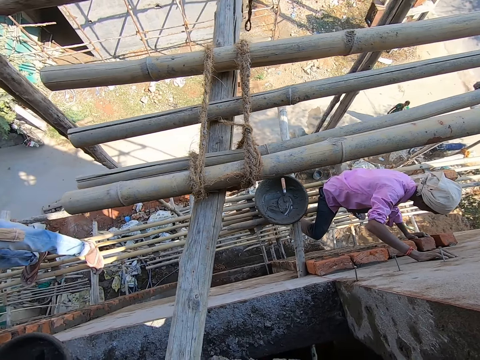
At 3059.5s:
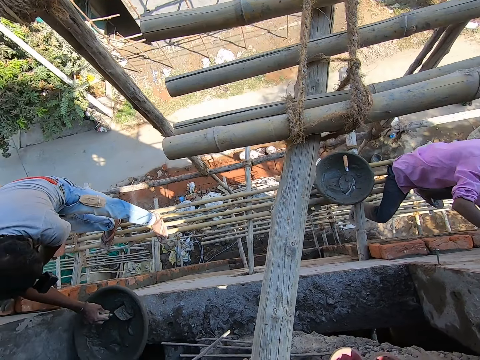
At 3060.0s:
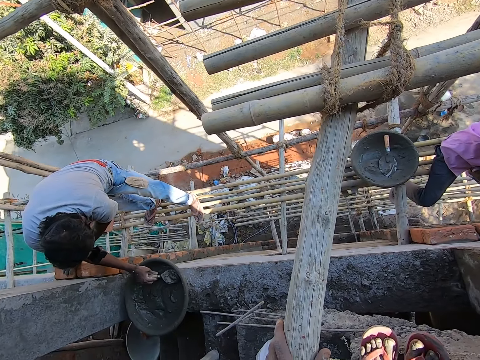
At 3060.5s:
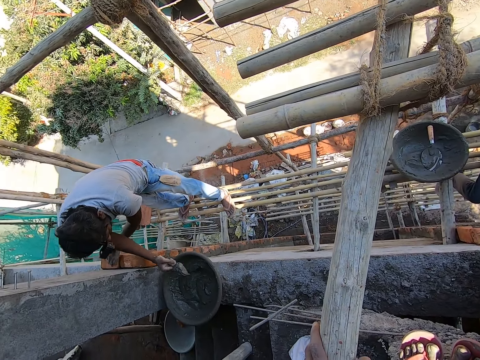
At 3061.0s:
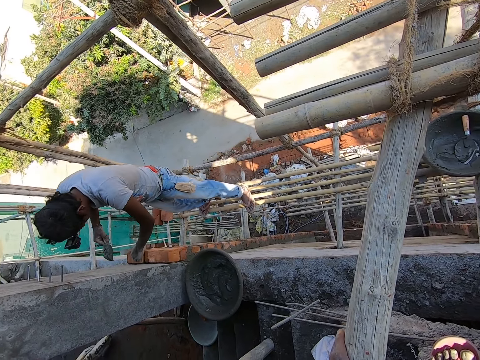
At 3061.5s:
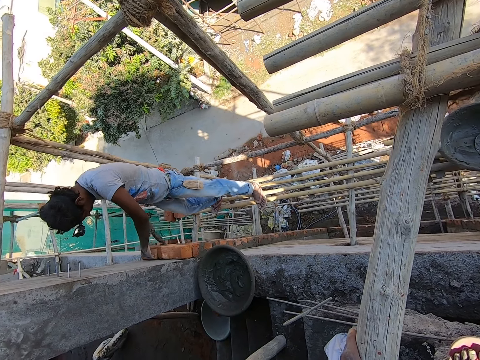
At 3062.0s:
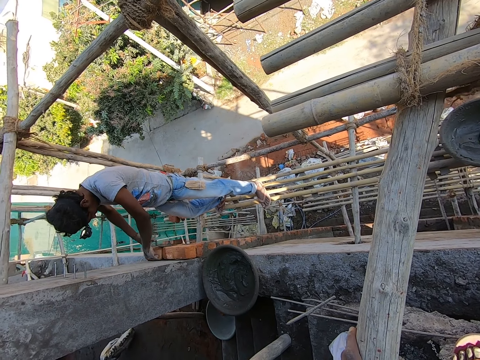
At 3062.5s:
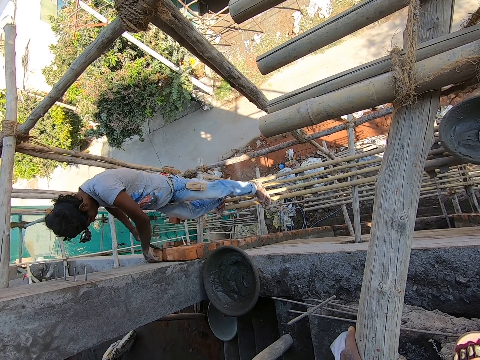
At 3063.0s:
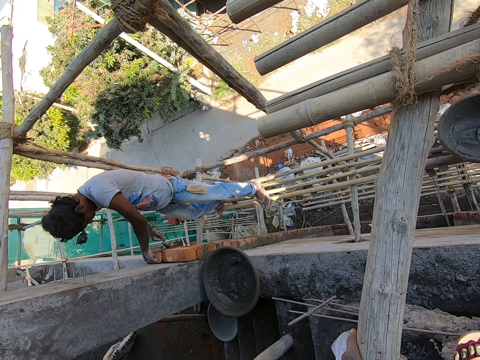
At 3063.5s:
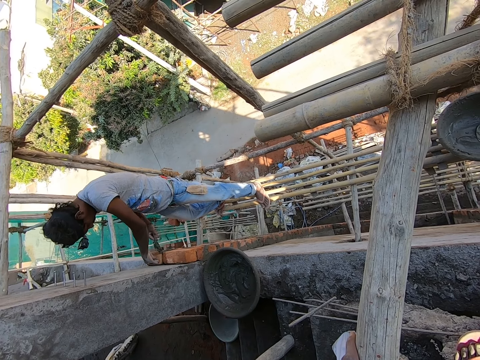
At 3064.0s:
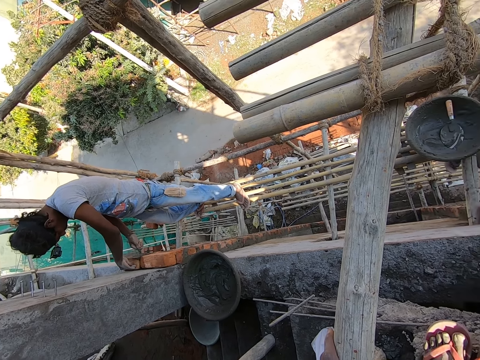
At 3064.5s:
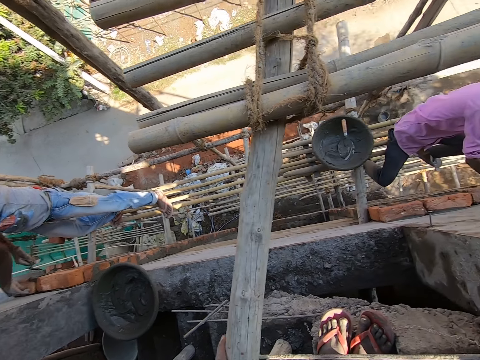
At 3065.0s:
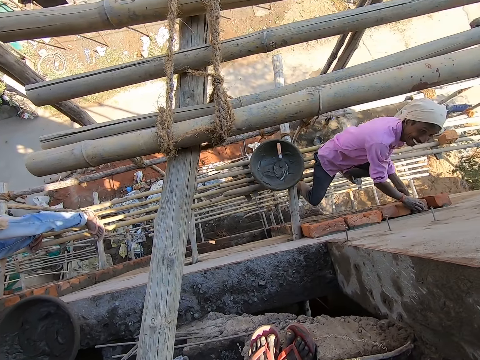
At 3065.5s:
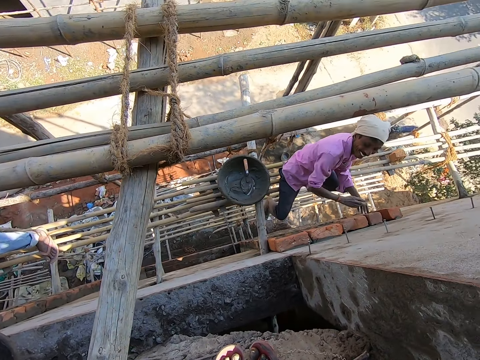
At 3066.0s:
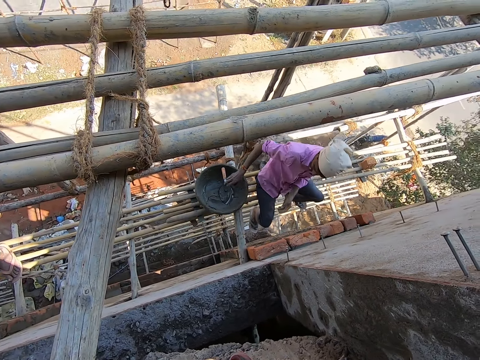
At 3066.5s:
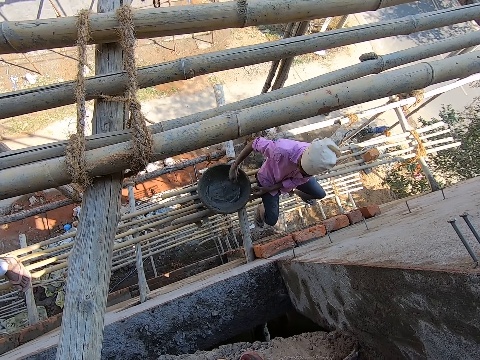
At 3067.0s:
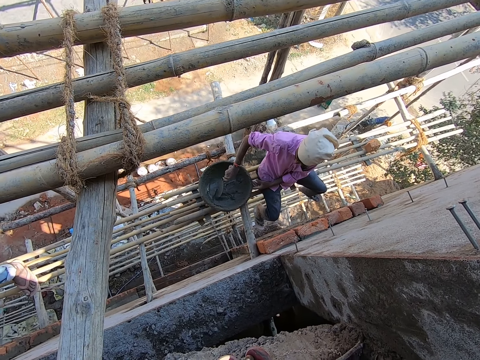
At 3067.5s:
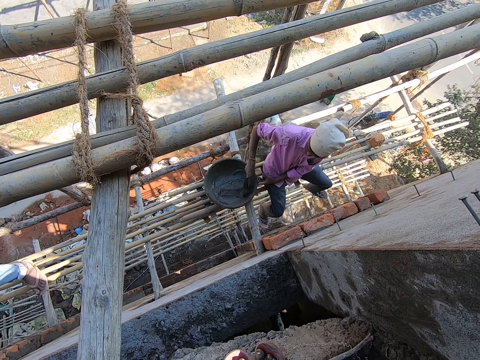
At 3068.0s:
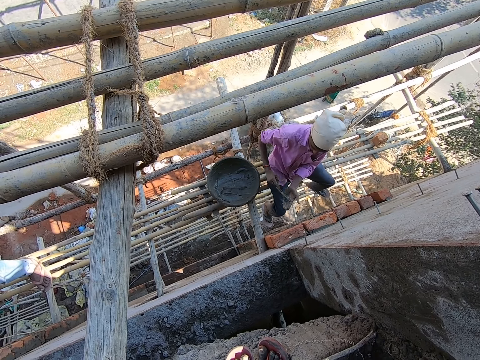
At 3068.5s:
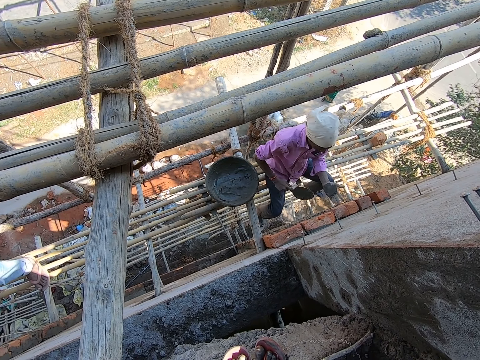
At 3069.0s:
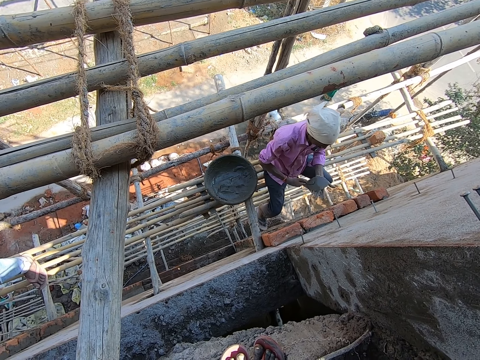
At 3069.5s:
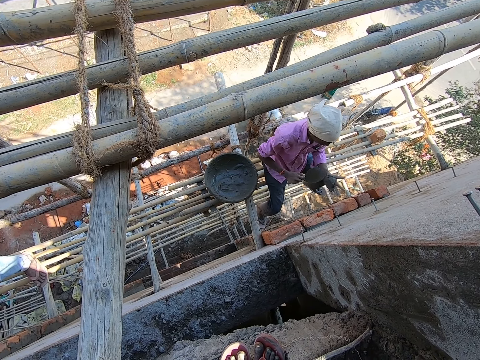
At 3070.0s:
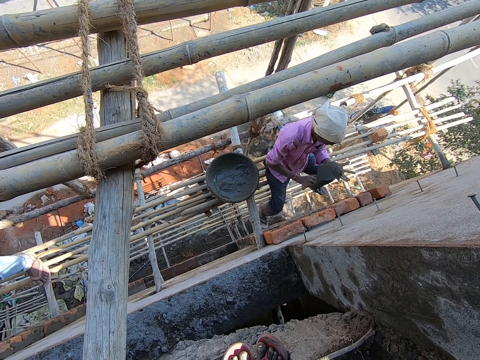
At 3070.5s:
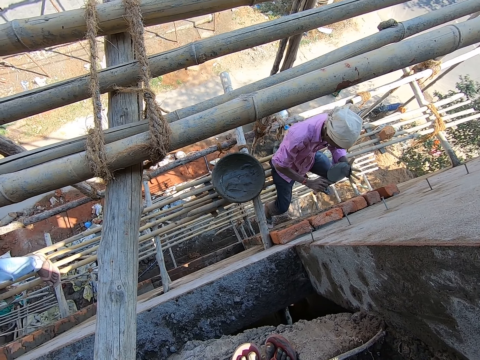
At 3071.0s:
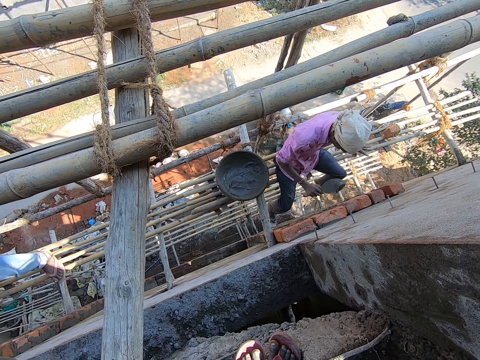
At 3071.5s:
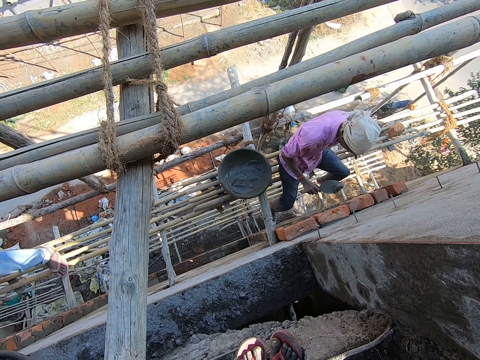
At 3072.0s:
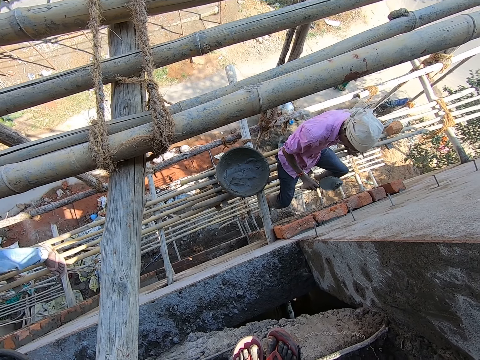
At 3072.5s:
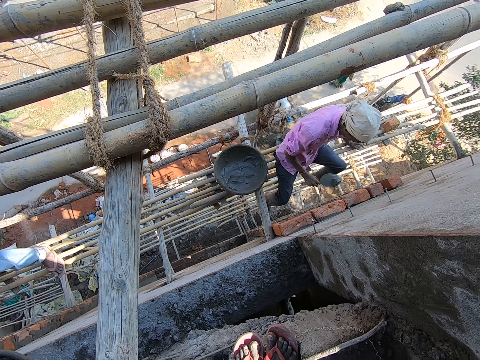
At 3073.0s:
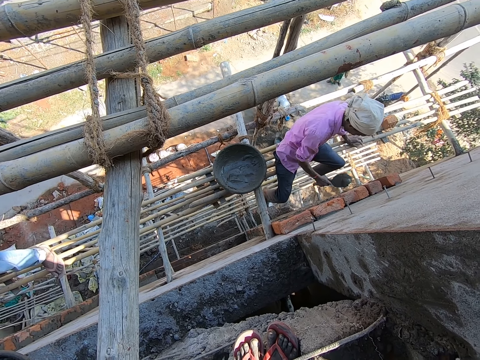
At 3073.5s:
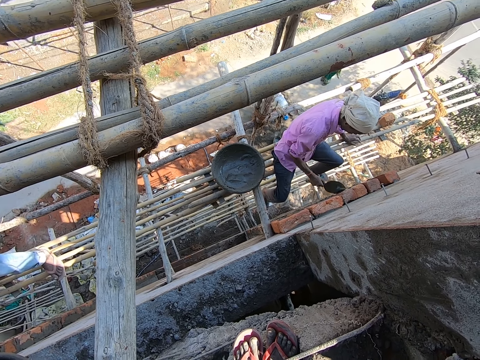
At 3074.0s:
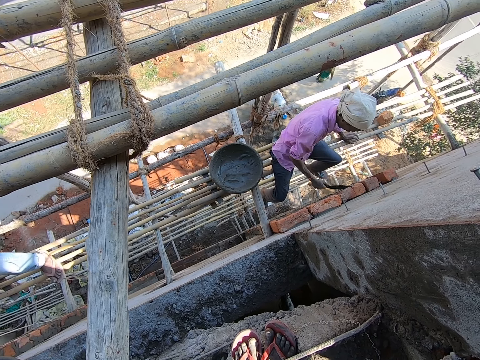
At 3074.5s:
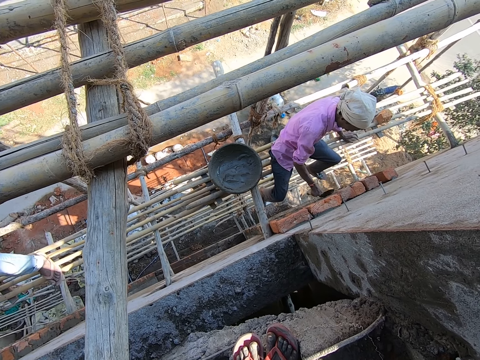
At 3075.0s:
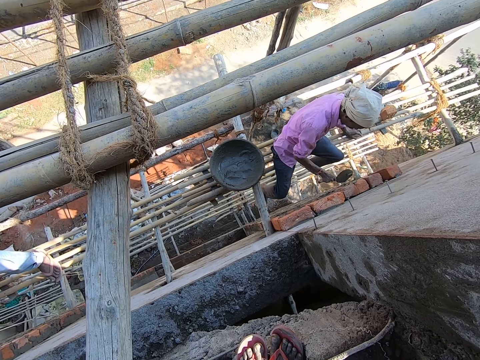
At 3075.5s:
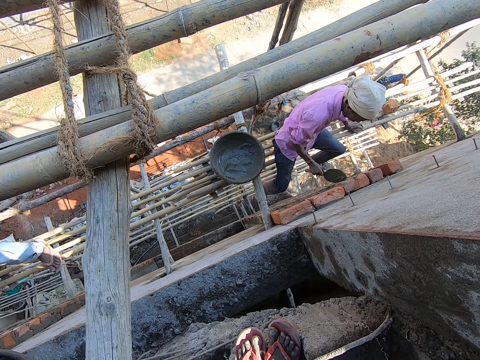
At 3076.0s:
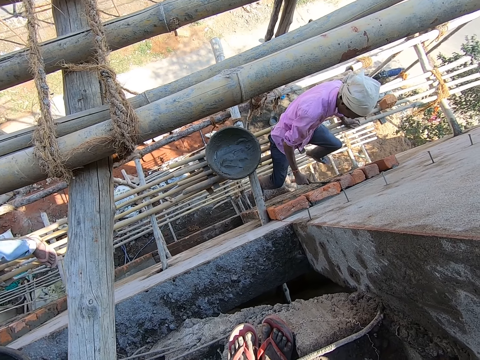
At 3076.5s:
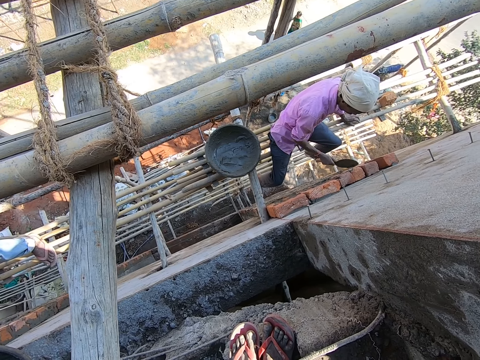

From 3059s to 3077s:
A man packs cement from the head pan with the hand towel in his right hand and plasters the pile of bricks with the cement on the hand towel in his right hand. The man builds a wall with the bricks. Another man packs cement from the head pan with the hand towel in his right hand. The other man dabs his left hand with the cement on the hand towel in his right hand, scrapes the cement on his left hand with the hand towel in his right hand, and plasters the bricks with the cement on the hand towel in his right hand.

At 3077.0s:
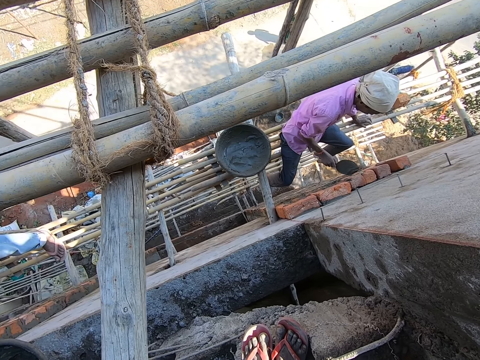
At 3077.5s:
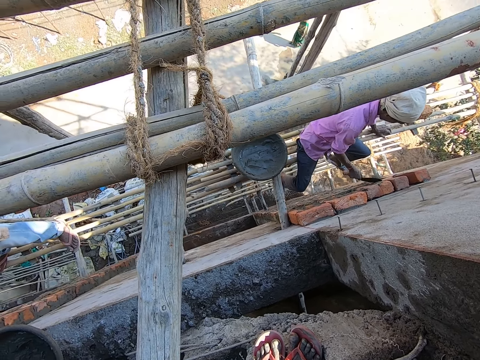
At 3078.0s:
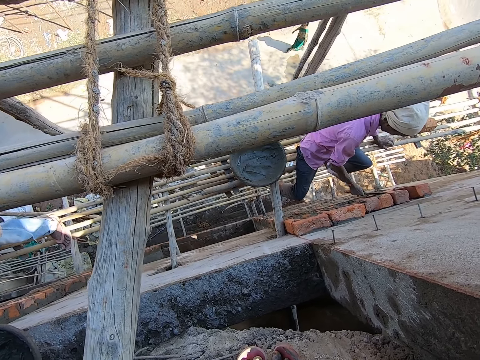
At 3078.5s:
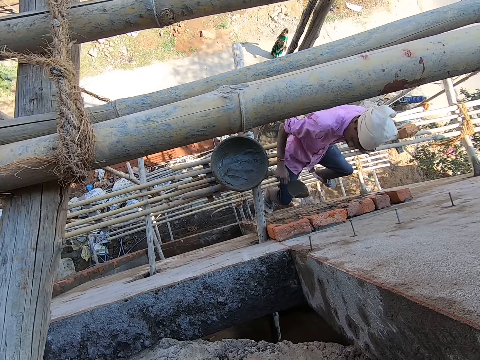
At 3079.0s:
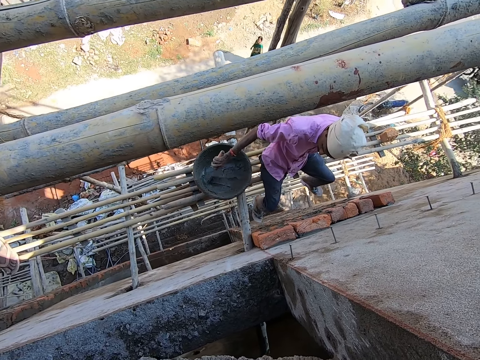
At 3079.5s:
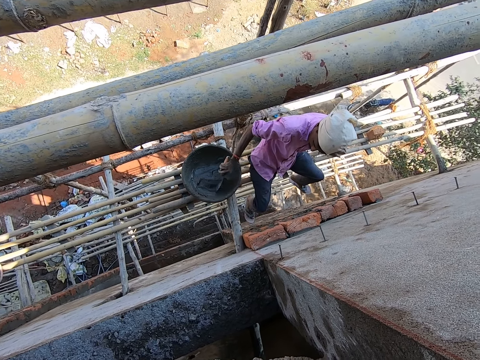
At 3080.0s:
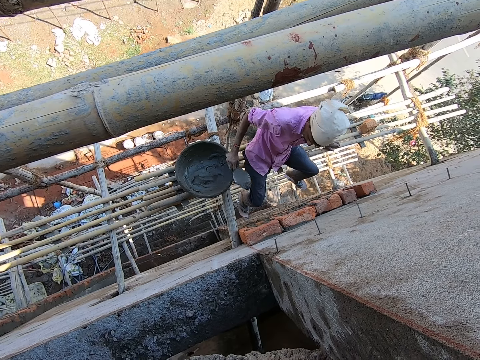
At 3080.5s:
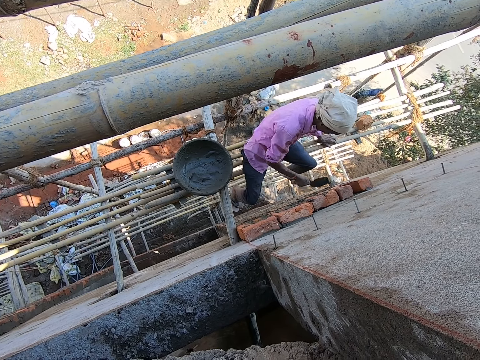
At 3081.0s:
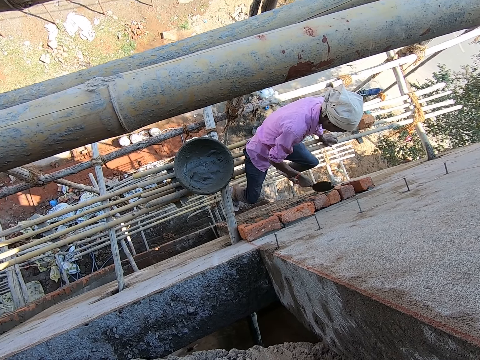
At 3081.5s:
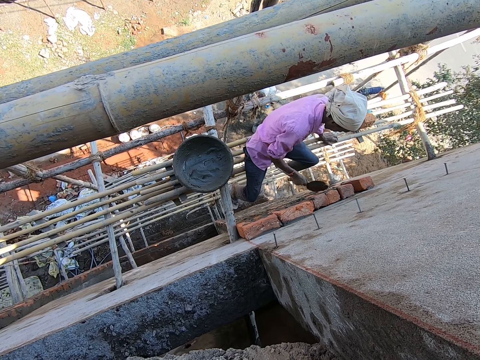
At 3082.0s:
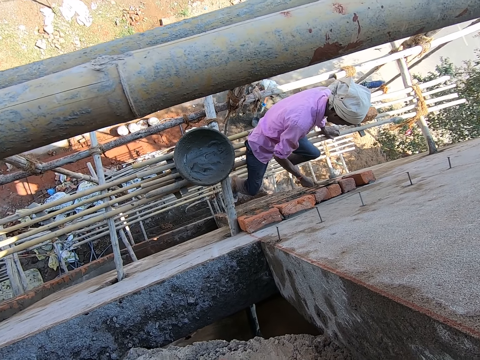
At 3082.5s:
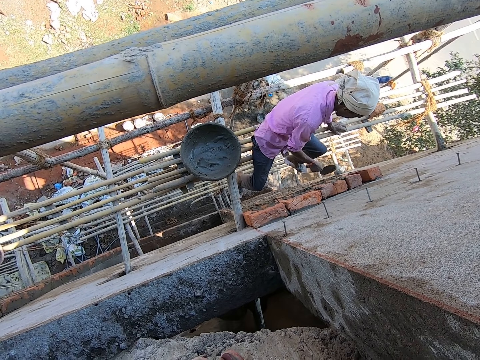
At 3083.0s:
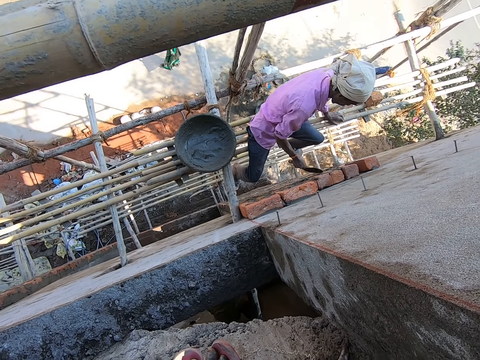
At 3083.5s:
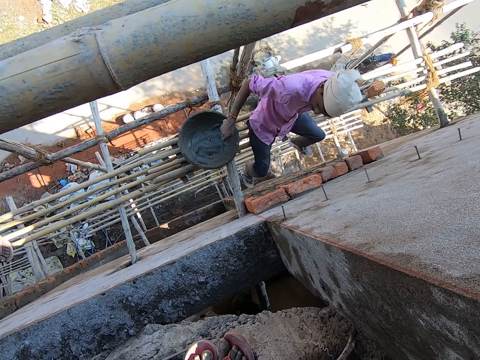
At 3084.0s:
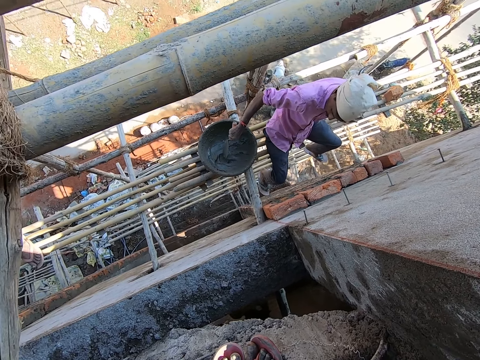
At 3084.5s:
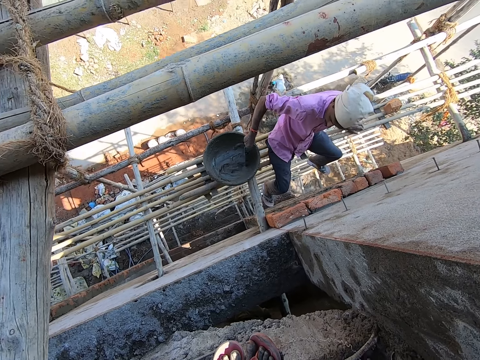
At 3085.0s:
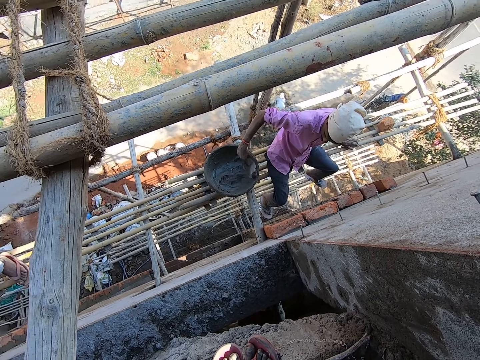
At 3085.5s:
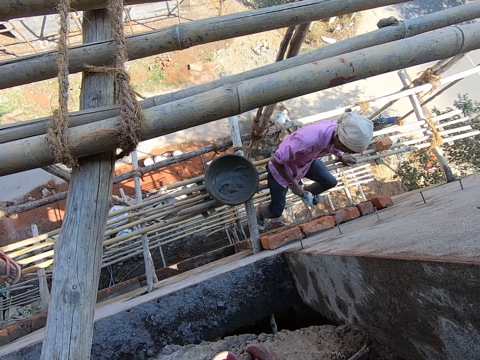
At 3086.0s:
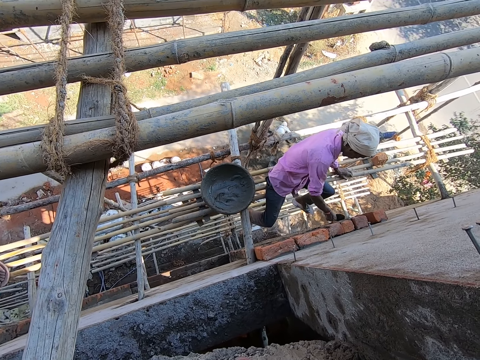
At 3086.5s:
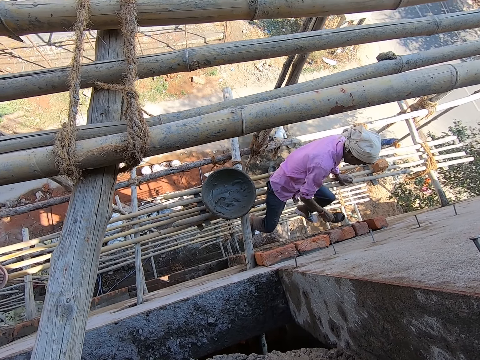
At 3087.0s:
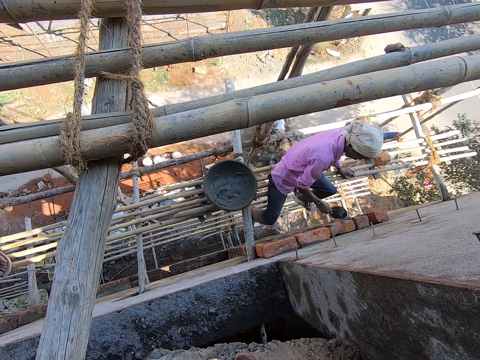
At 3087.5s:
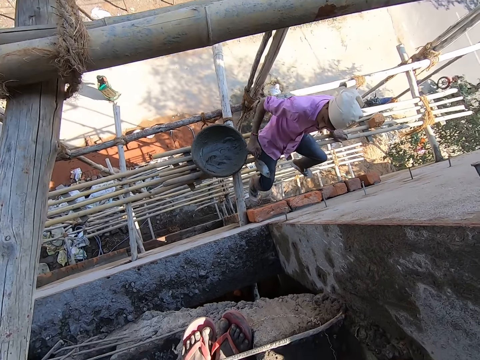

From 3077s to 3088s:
The man packs cement from the head pan with the hand towel in his right hand. The man takes a cement spoon from the basin. The man plasters the bricks with the cement on the hand towel in his right hand. The man packs cement from the head pan with the hand towel in his right hand. The man takes the cement spoon from the basin. The man plasters the bricks with the cement on the hand towel in his right hand.
